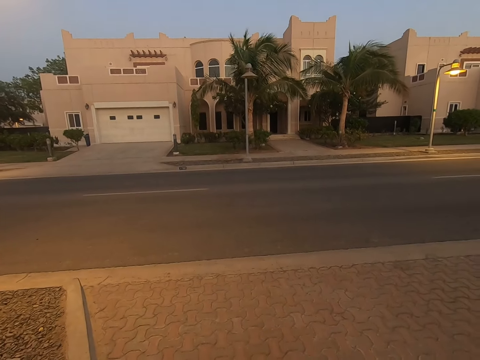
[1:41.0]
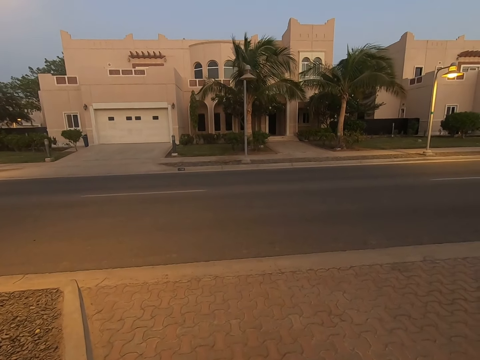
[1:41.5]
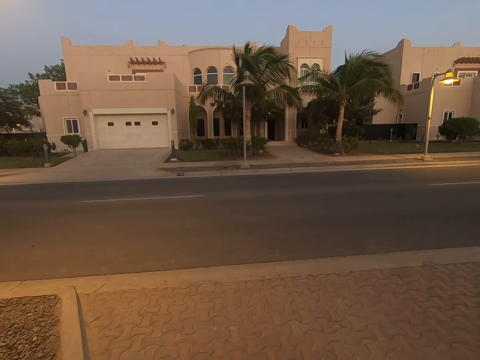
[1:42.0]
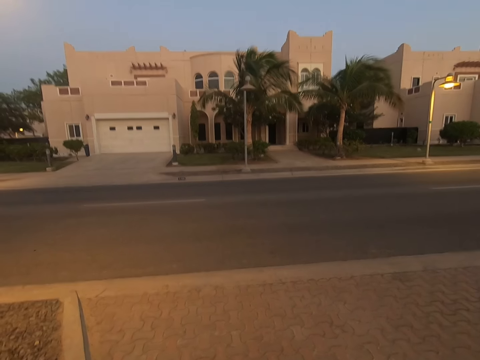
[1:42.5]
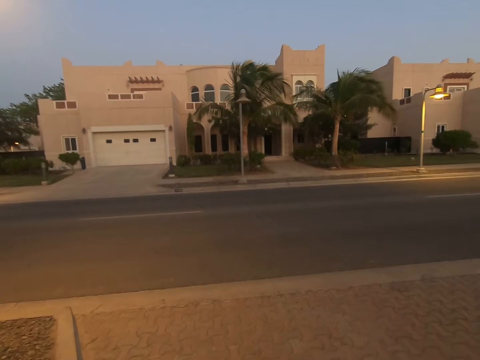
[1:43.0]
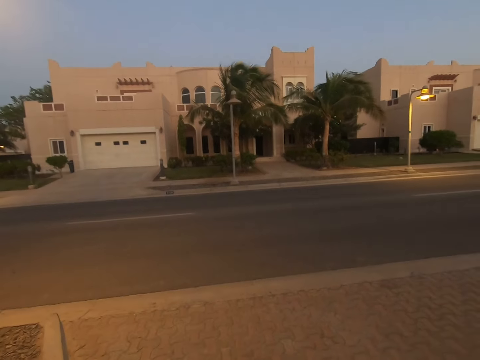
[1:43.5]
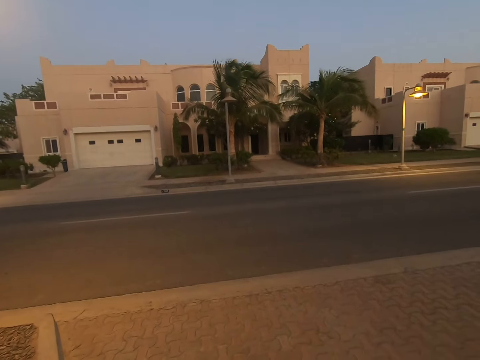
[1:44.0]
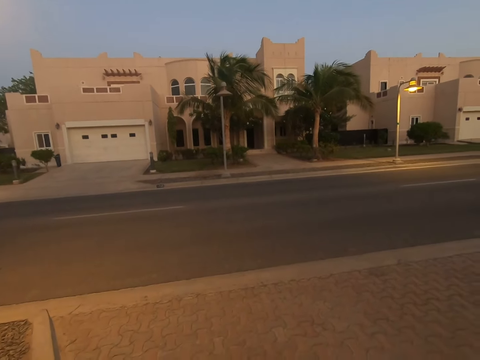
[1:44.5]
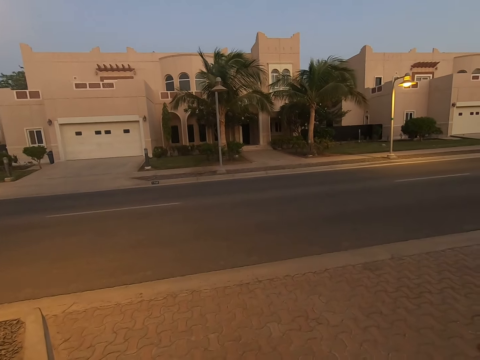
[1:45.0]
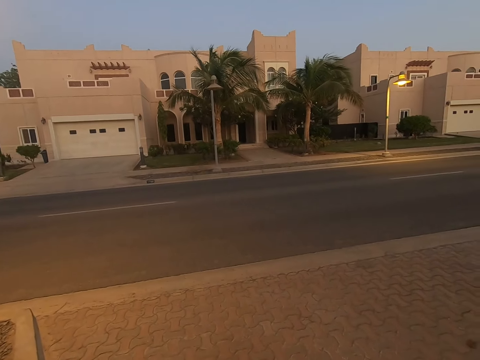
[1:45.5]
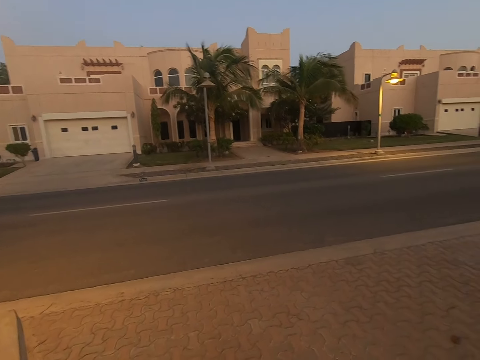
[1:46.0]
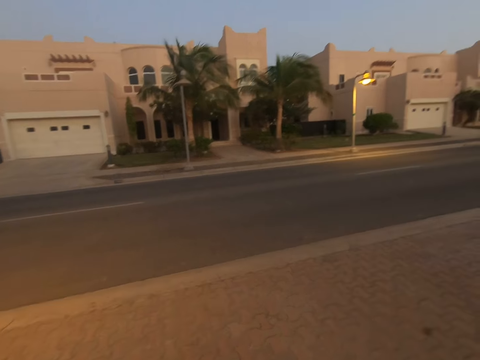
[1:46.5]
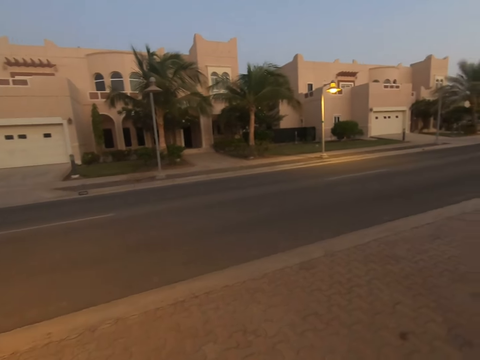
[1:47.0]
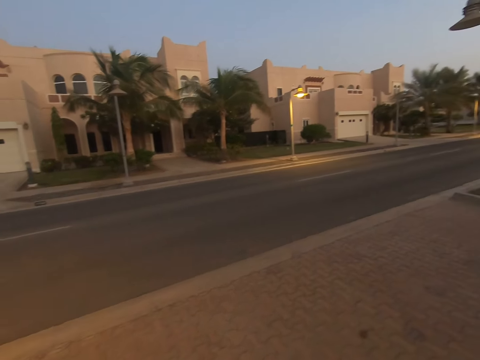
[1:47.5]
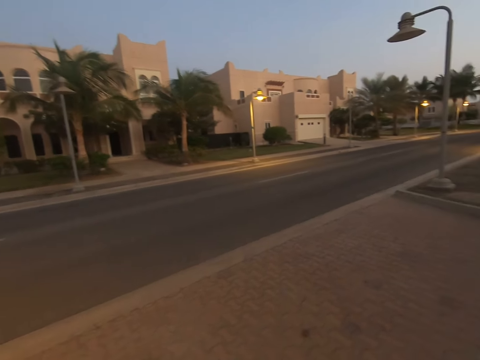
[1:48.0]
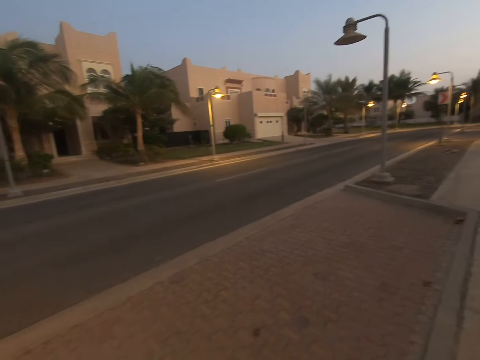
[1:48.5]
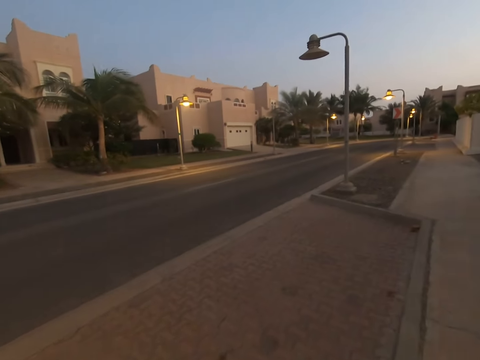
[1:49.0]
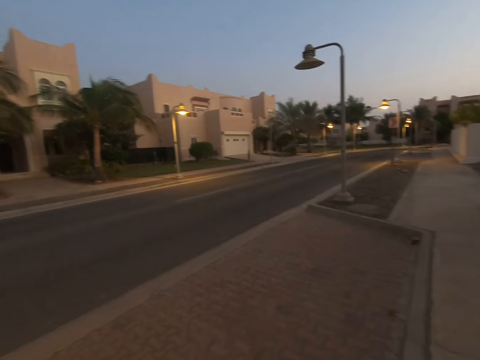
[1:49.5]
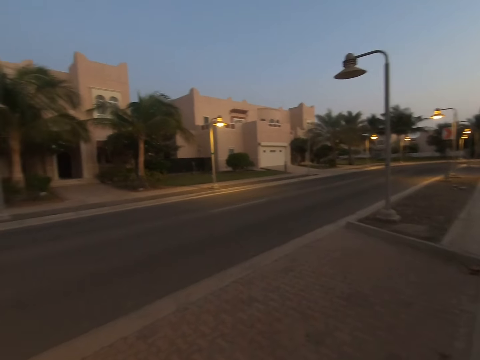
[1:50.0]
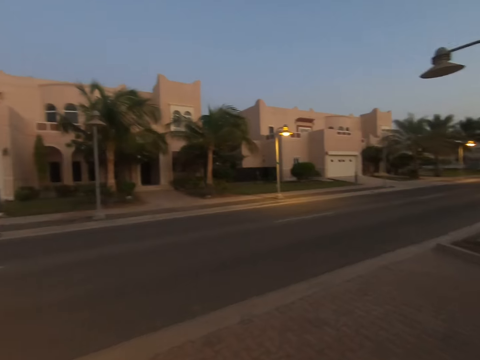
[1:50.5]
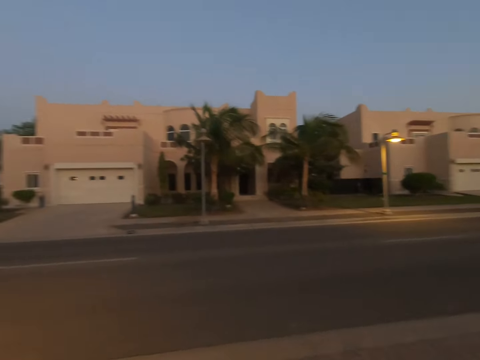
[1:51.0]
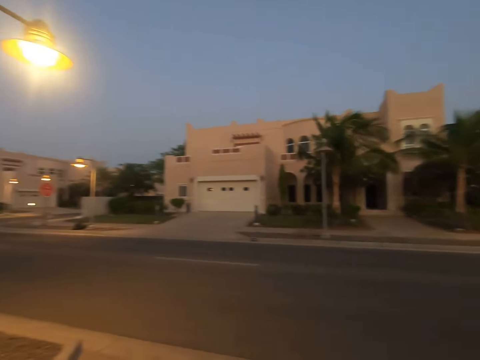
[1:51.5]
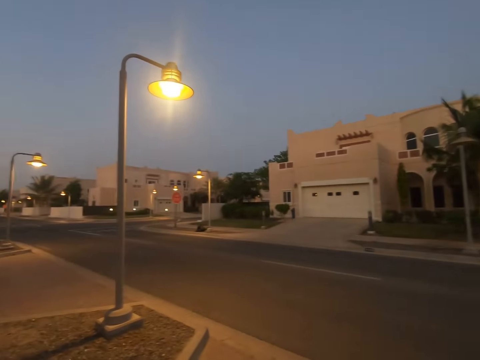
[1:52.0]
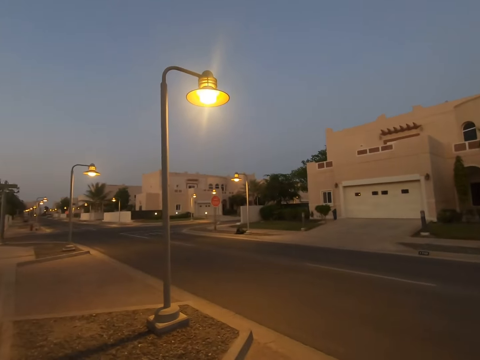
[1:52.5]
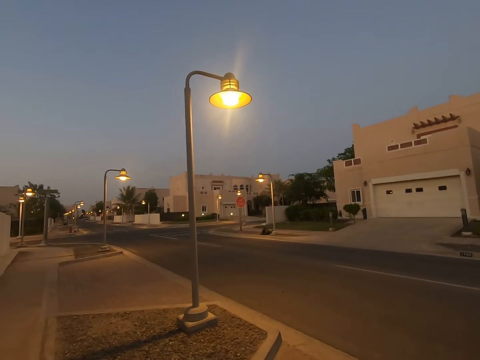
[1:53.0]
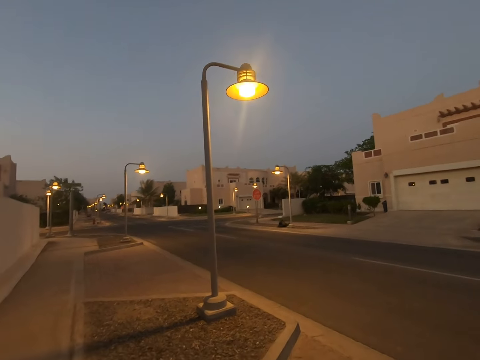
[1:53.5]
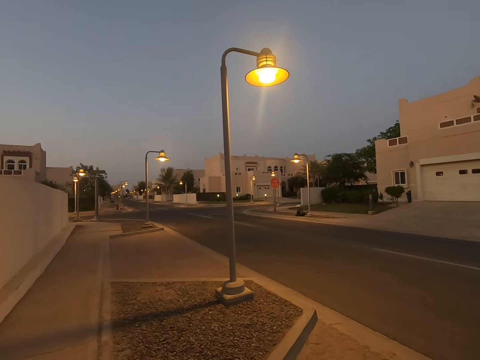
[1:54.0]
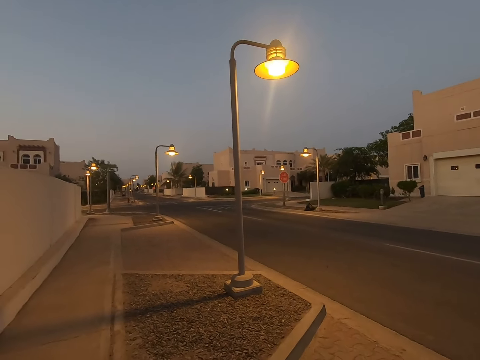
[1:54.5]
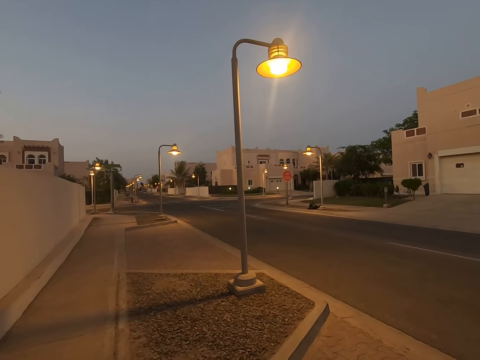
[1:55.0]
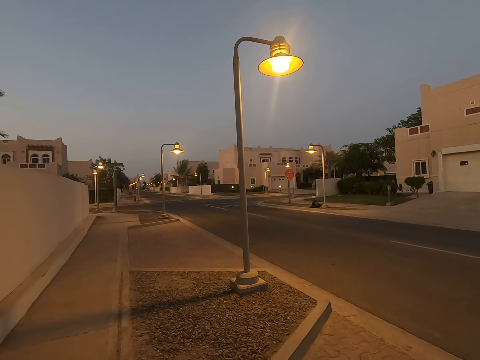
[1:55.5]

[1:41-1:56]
The camera wearer stands on the road. They look around the road.

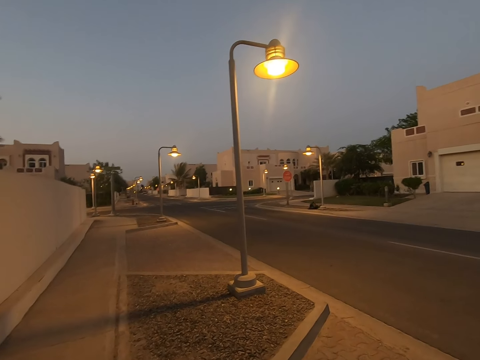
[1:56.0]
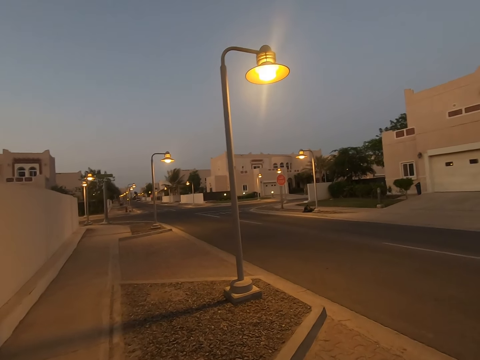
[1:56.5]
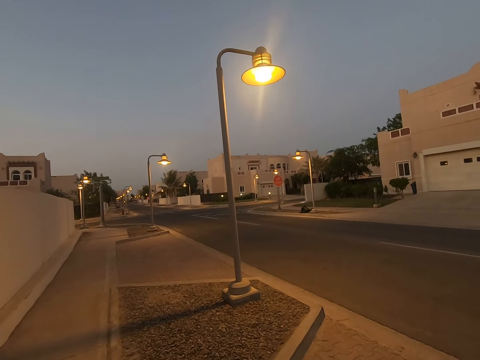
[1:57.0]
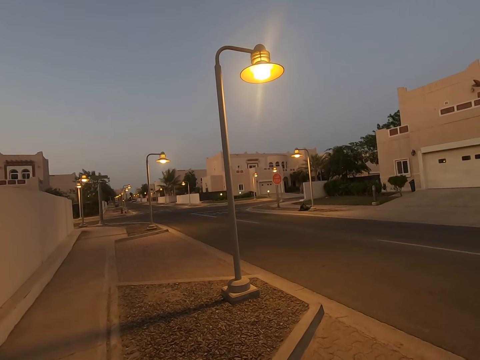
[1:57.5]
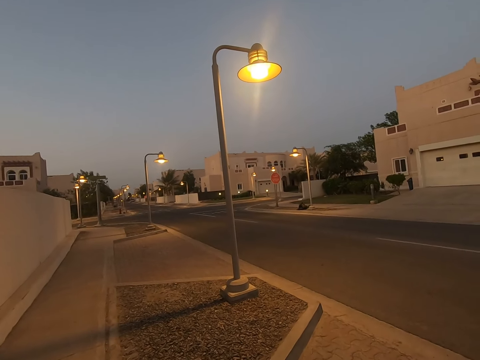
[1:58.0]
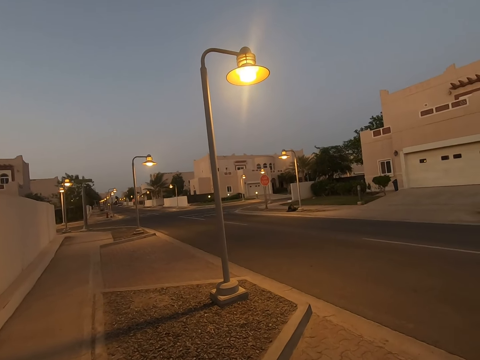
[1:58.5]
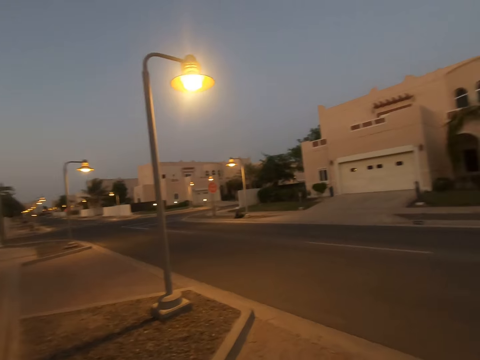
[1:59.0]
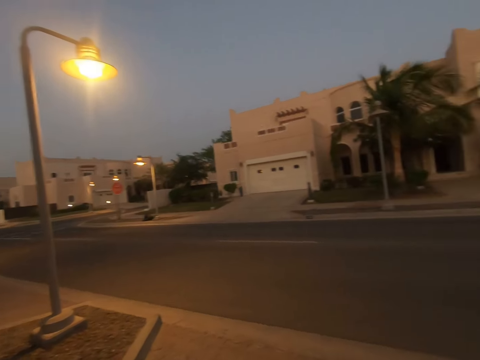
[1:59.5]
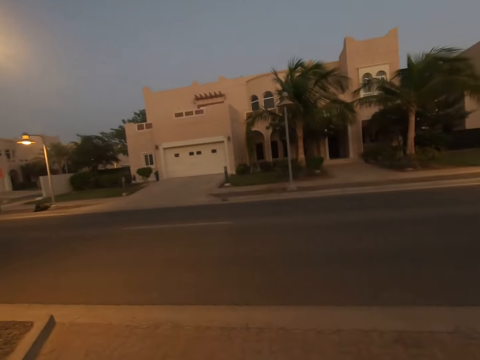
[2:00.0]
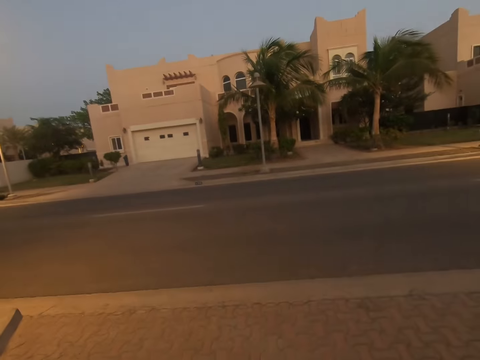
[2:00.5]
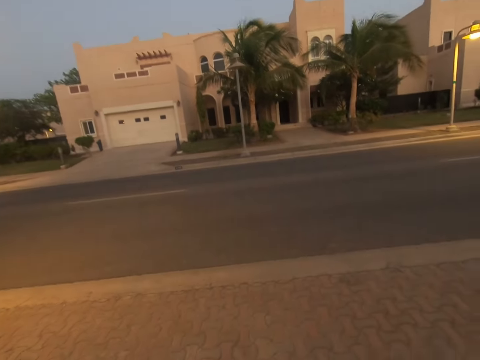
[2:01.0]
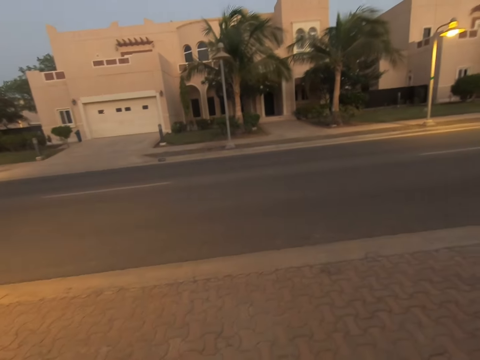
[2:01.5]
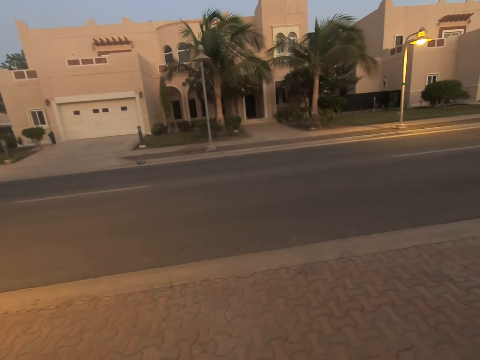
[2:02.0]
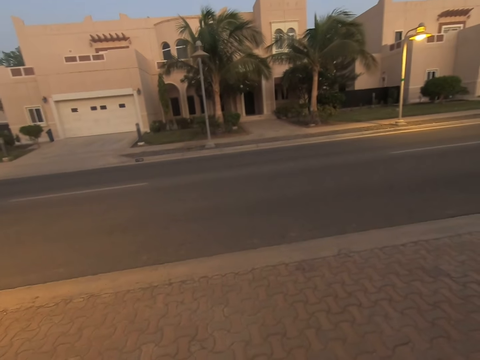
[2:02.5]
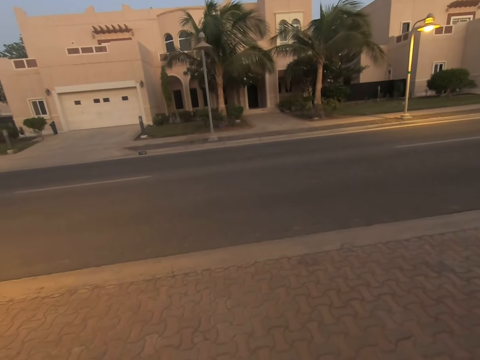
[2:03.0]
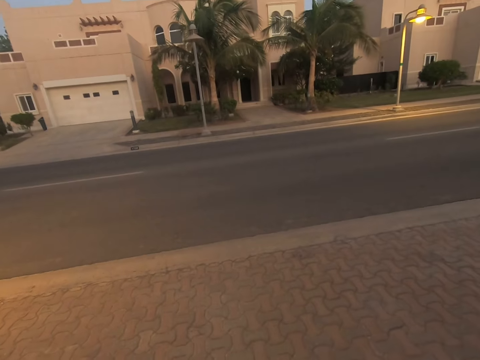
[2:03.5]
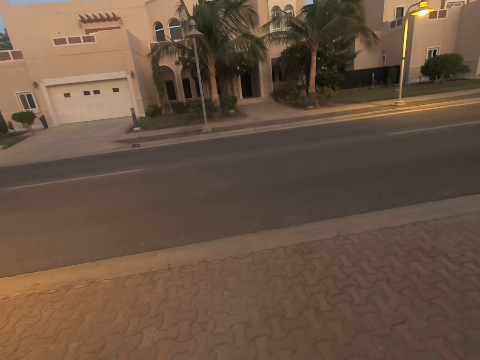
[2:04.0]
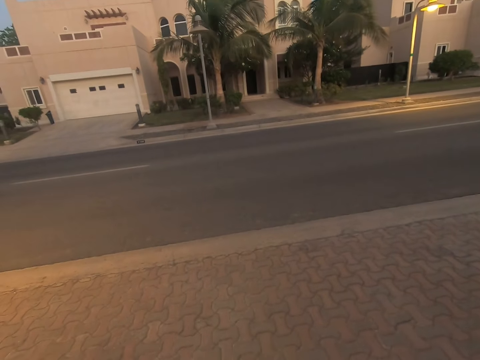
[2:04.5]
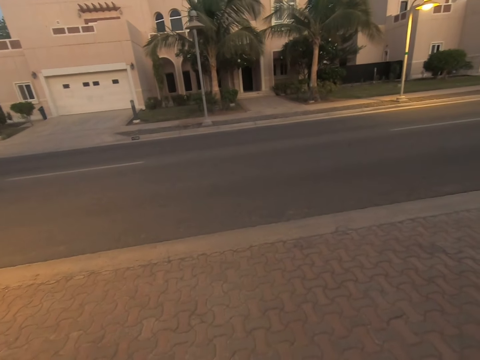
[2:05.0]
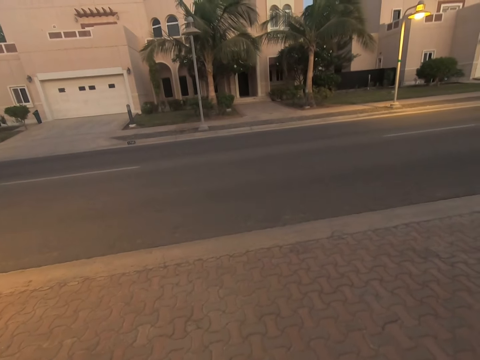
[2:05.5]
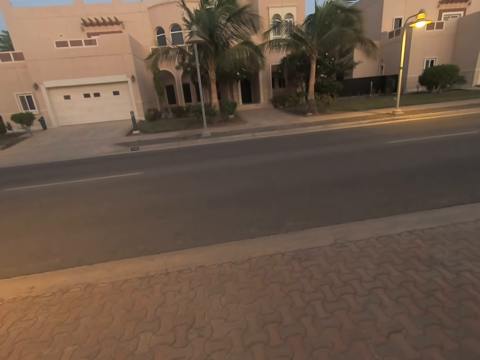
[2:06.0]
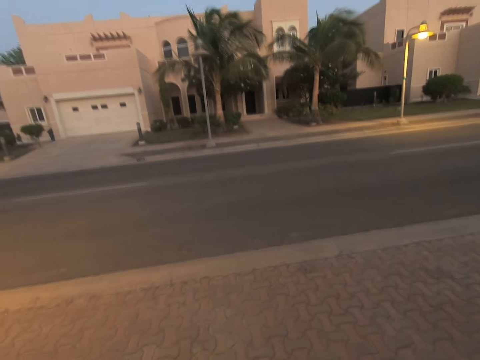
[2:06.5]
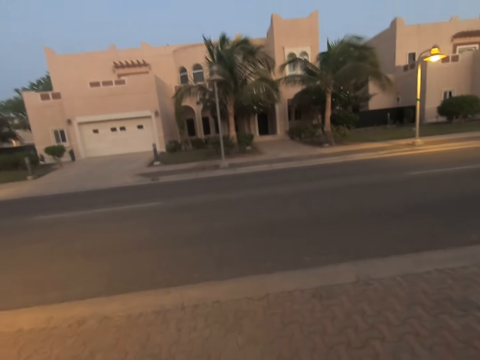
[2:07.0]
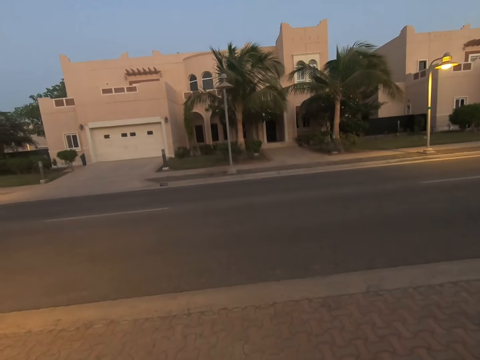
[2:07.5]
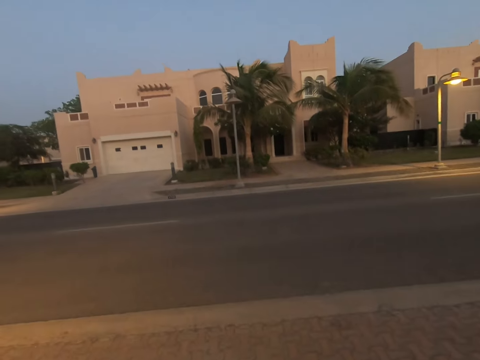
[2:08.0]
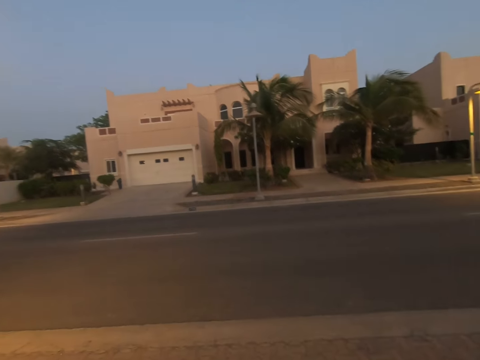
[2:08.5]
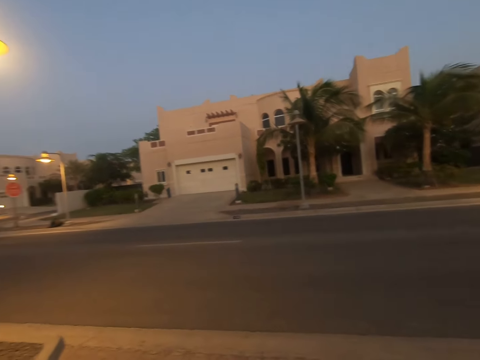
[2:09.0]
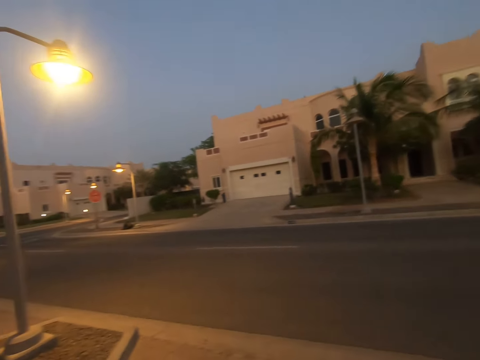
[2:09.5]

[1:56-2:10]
The camera wearer stands on the road. They look around the road.
